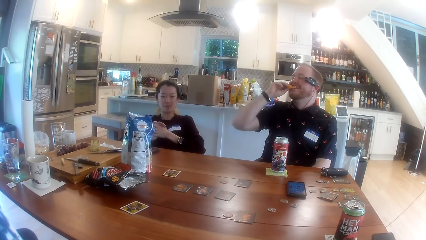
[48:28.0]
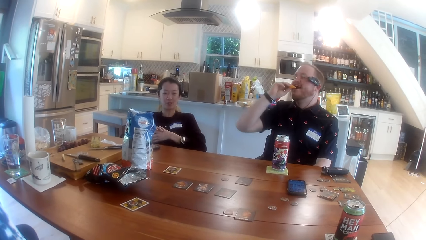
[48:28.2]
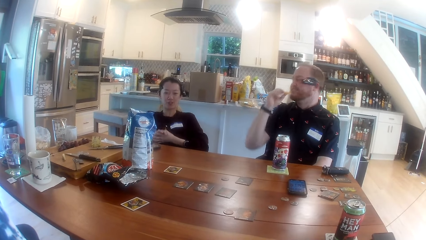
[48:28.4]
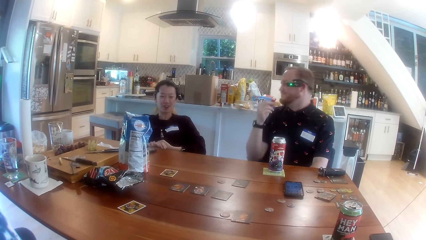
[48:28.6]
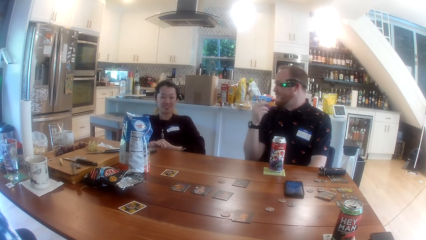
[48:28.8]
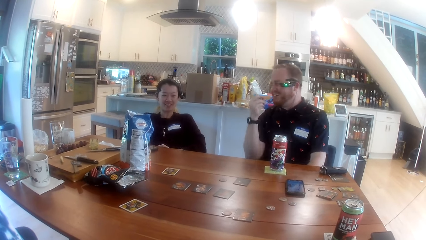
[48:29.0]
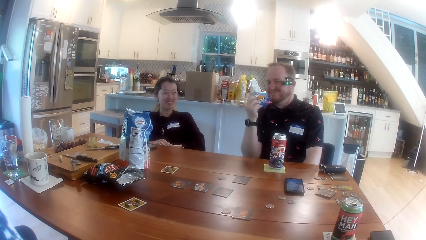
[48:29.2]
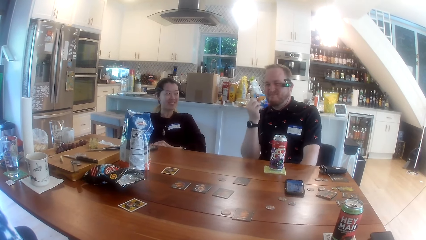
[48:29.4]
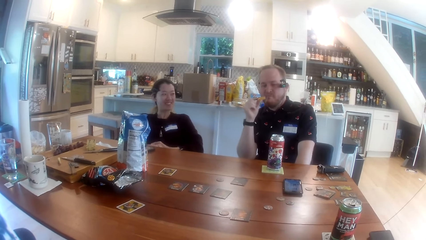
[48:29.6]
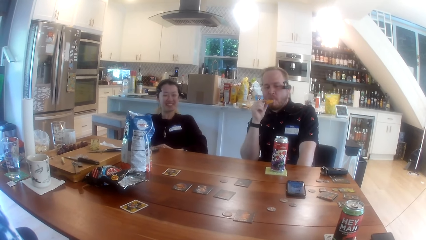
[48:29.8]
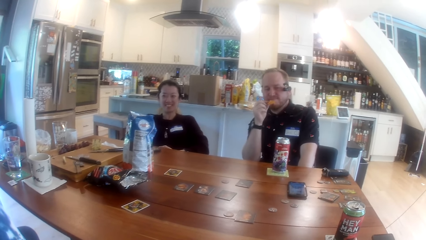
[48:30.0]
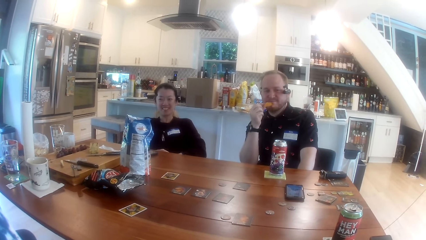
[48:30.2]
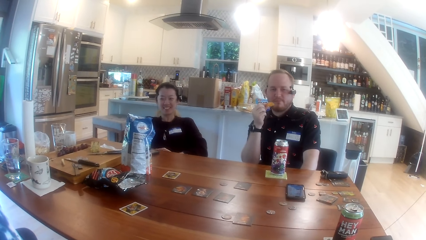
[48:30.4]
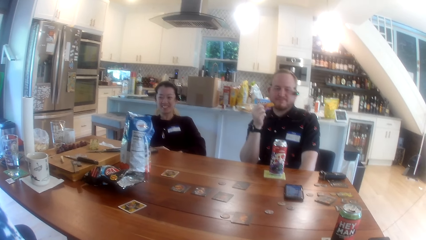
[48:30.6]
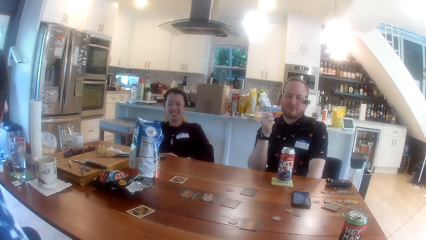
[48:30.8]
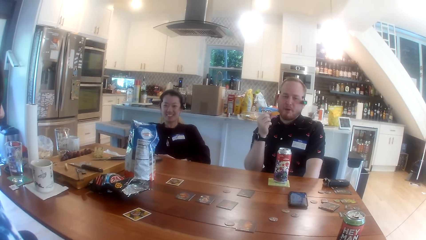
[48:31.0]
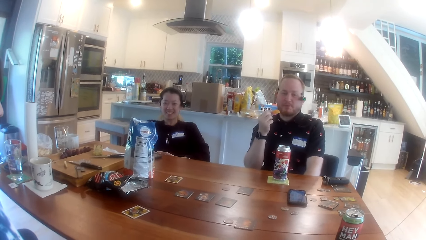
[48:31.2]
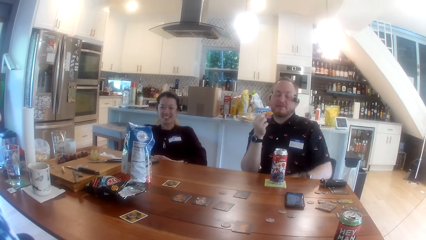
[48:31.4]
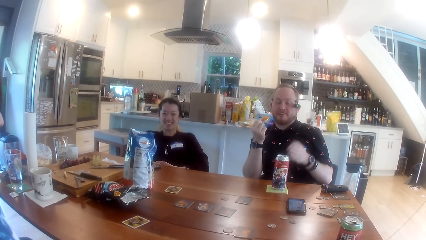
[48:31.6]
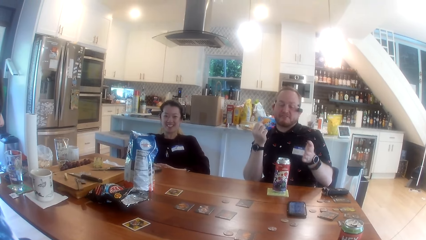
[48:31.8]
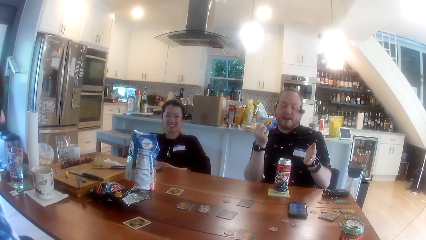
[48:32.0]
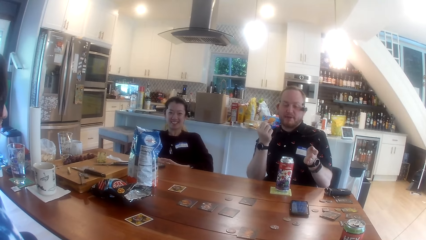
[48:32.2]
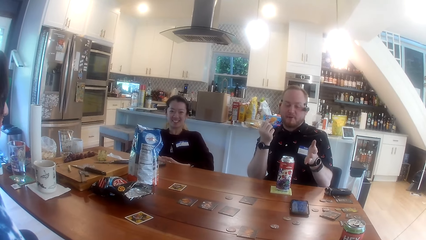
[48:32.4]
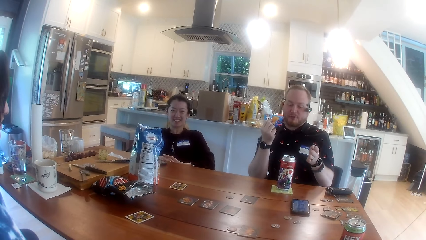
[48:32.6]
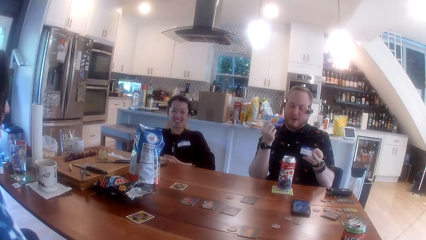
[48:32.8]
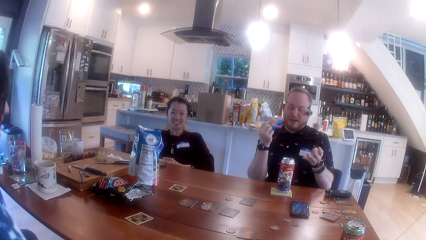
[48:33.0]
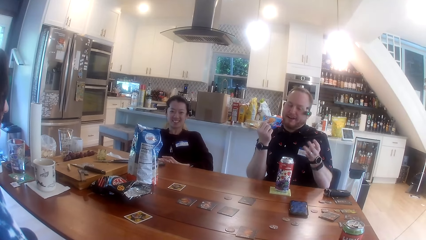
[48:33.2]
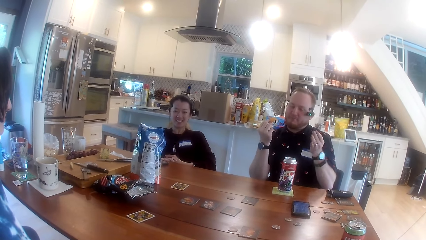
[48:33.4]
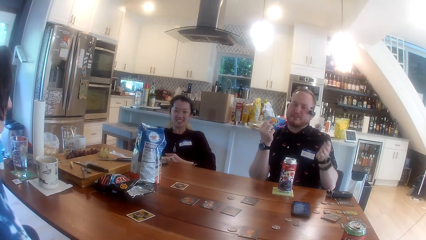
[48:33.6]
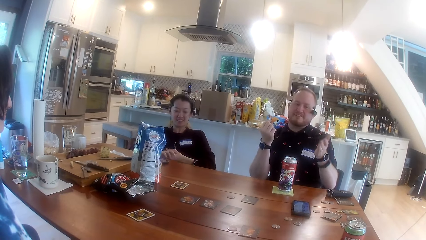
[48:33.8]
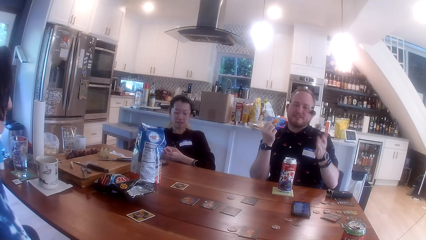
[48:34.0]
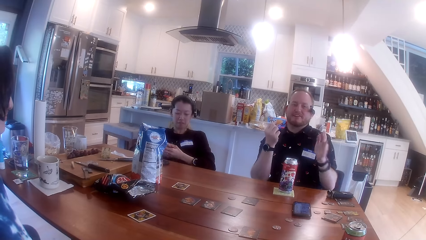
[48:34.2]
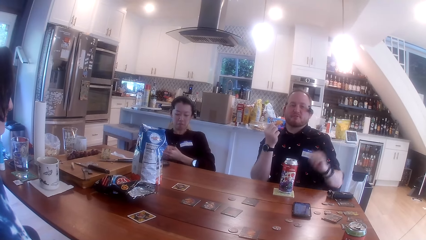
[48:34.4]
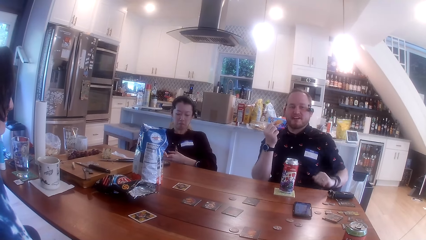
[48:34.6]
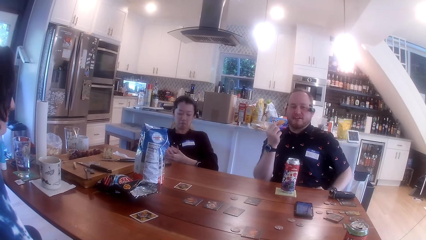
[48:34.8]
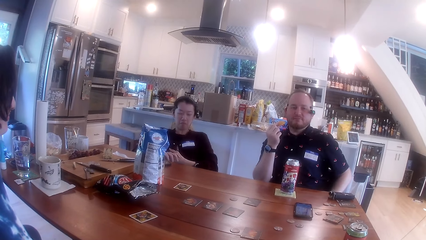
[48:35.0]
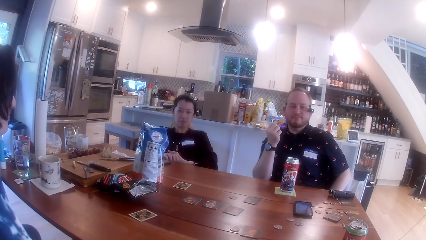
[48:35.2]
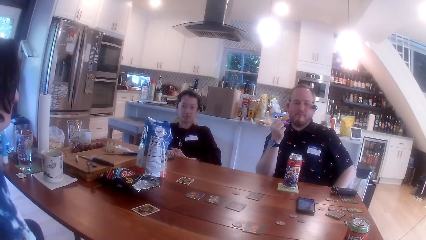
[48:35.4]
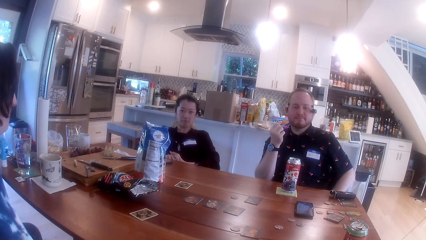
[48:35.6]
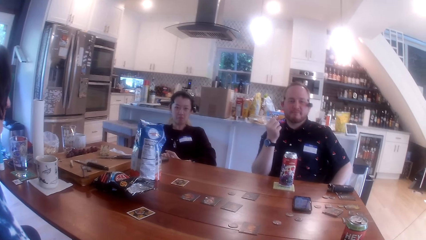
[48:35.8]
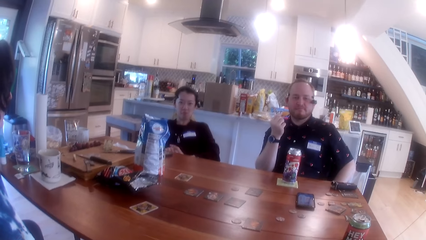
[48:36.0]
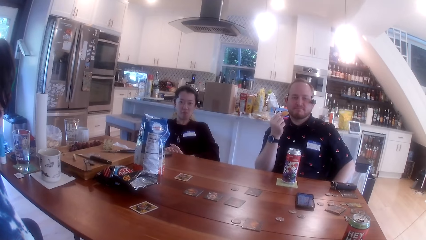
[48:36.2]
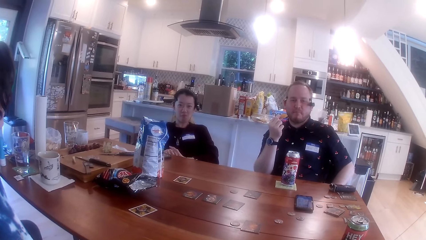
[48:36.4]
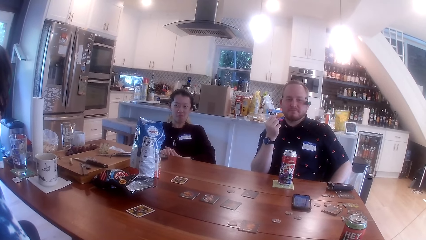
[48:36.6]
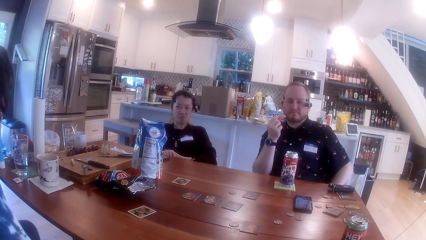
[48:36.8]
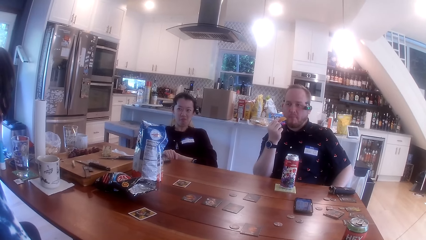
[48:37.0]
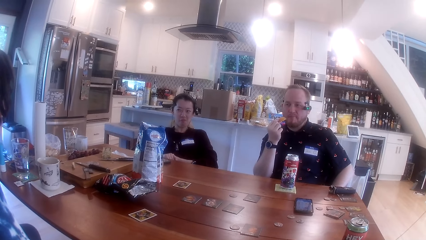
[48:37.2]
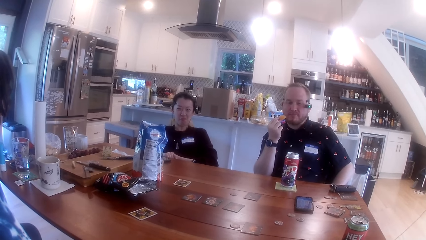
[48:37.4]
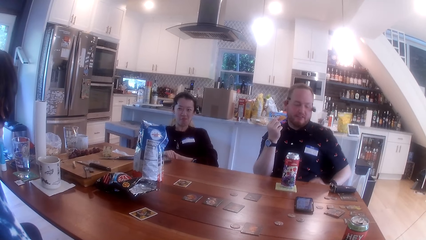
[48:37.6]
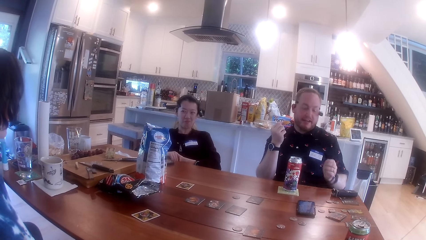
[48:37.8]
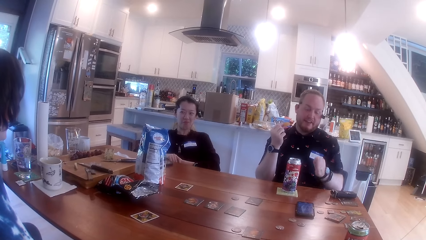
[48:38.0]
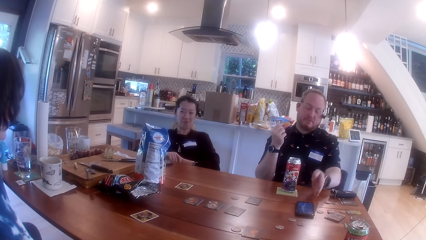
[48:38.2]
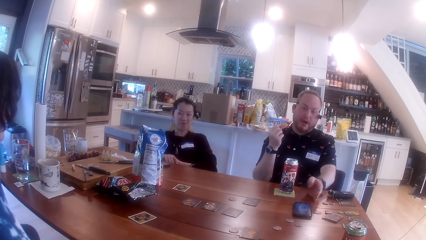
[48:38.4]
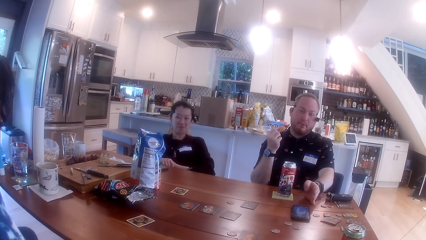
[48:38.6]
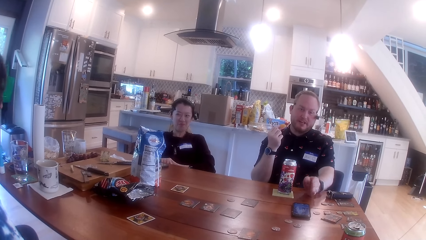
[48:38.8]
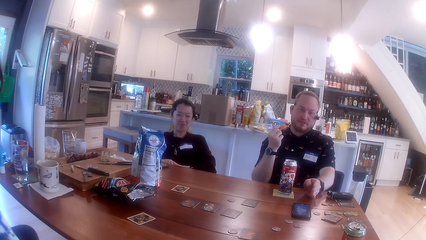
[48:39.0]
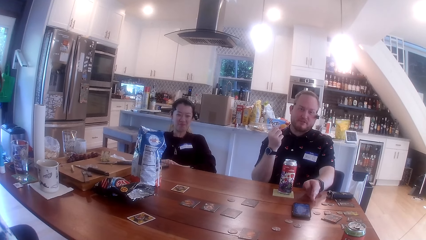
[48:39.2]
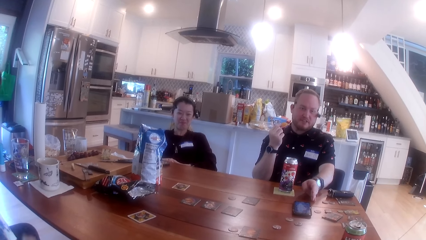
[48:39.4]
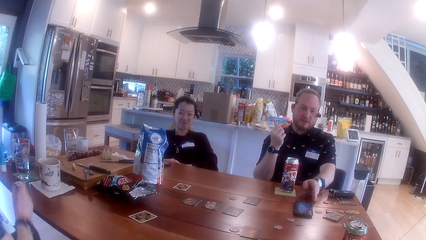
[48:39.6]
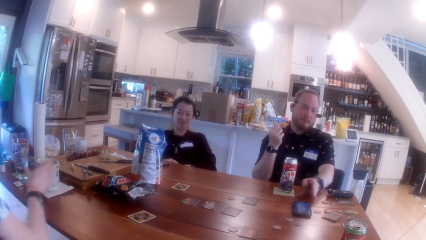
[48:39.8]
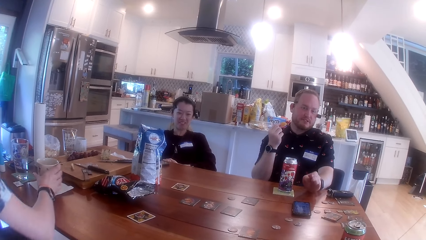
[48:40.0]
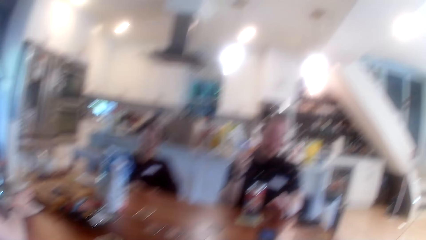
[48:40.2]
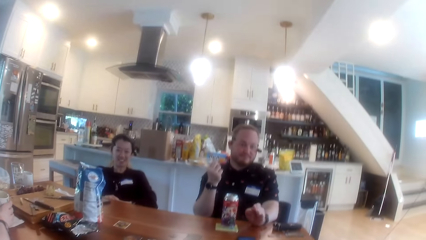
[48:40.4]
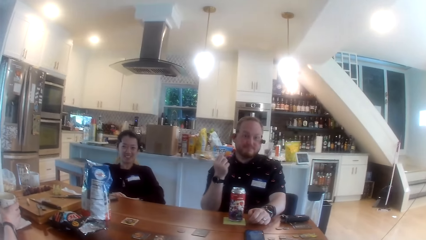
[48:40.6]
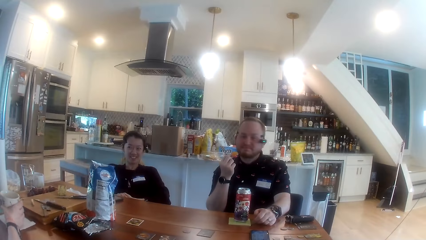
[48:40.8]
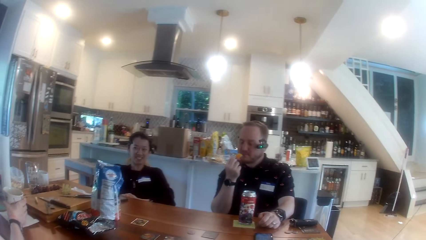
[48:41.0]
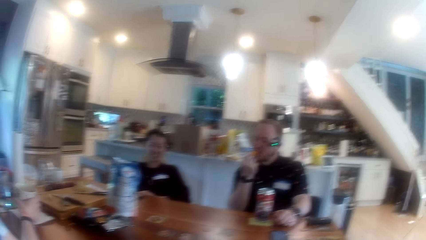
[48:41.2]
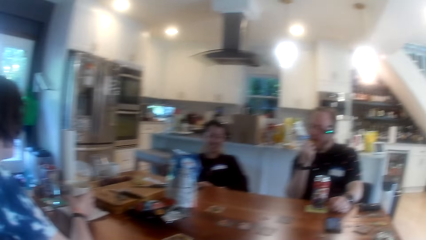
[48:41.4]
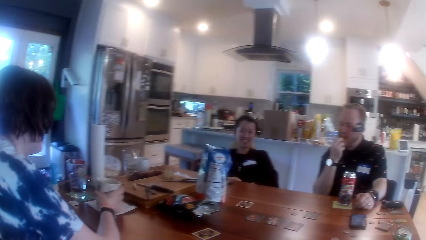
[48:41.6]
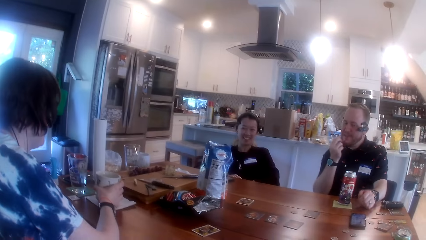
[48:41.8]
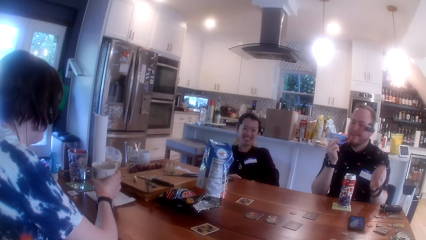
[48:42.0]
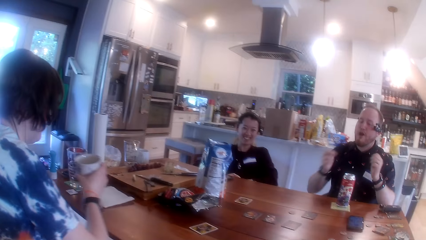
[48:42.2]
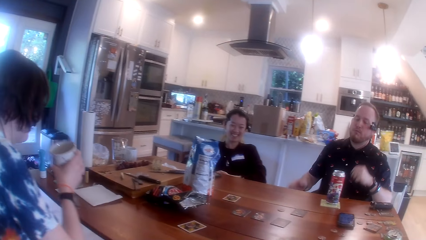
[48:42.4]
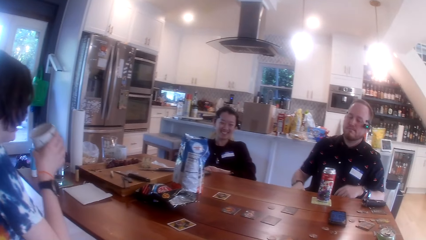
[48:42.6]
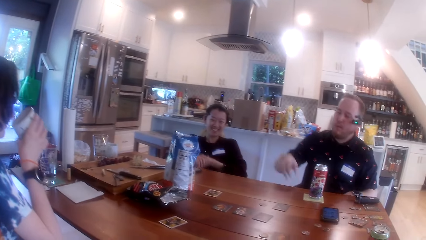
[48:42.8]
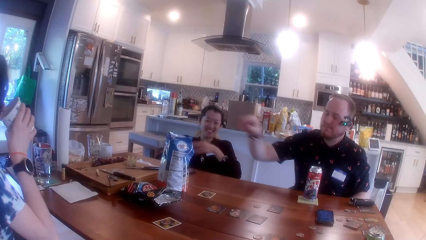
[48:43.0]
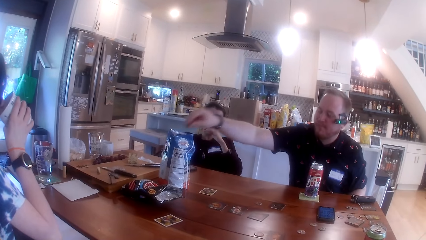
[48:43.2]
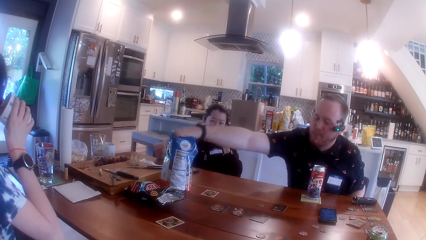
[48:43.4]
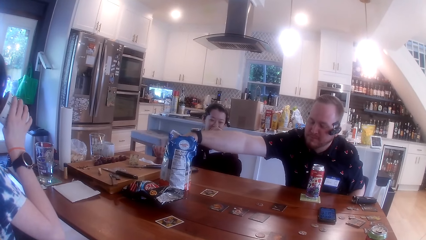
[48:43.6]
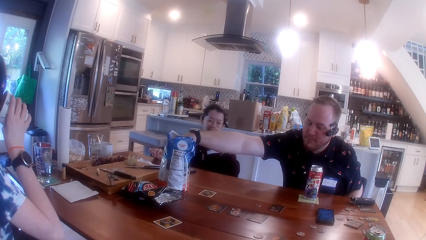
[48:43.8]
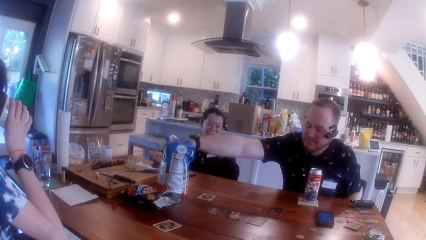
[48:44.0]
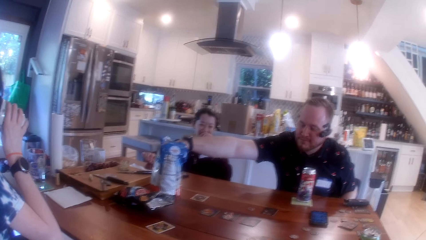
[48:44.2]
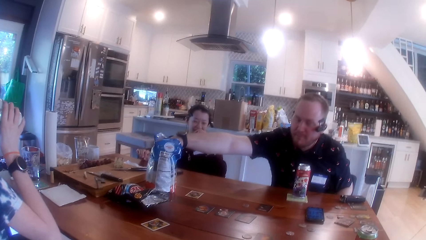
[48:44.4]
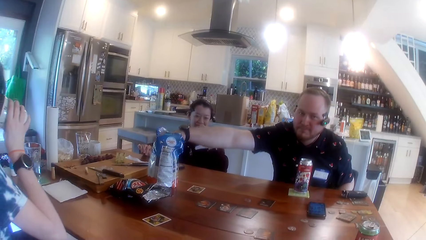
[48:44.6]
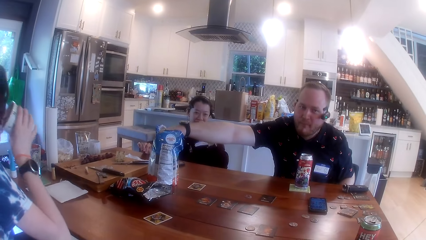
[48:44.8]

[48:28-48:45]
A lady converses. The camera wearer interacts with the people at the table. A man converses. The man points to the center of the table with his left hand. The lady picks a cup of coffee on the table with her right hand. Another lady holds the cup. The camera wearer converses. The first lady lifts the cup and drinks coffee from the cup in her right hand. The man picks chips from the chips bag on the table with his right hand and inserts the hand in the packet.
